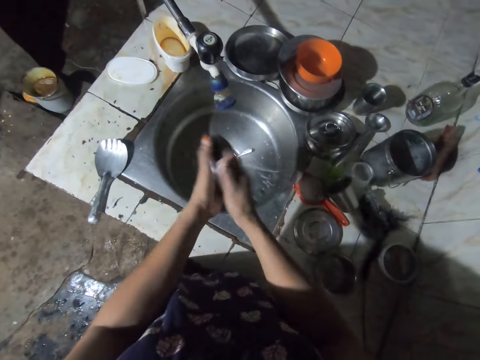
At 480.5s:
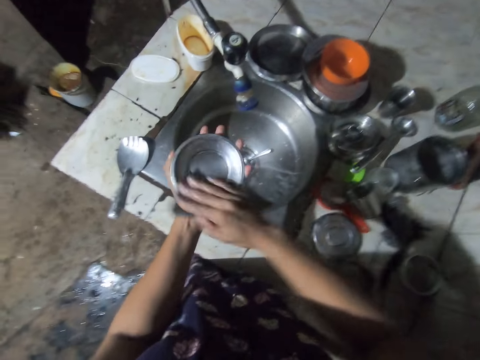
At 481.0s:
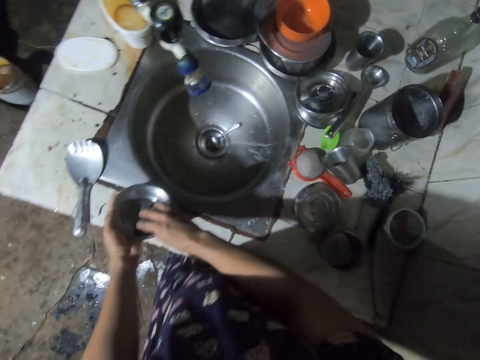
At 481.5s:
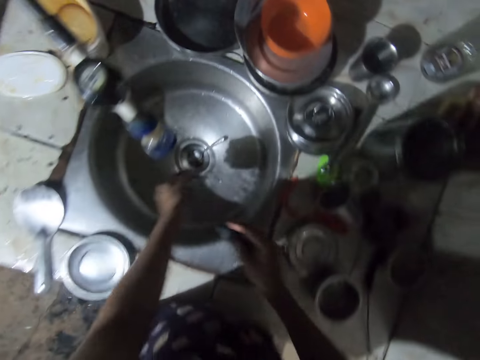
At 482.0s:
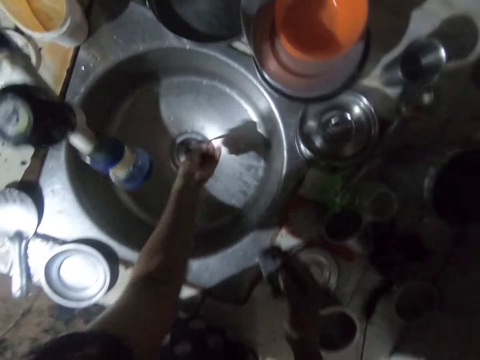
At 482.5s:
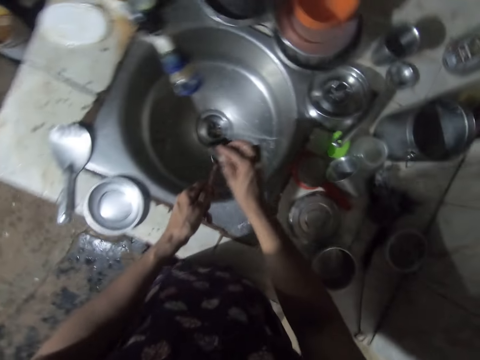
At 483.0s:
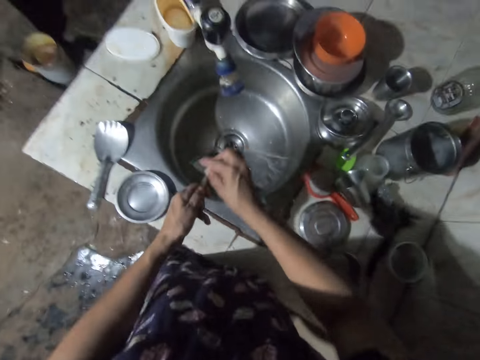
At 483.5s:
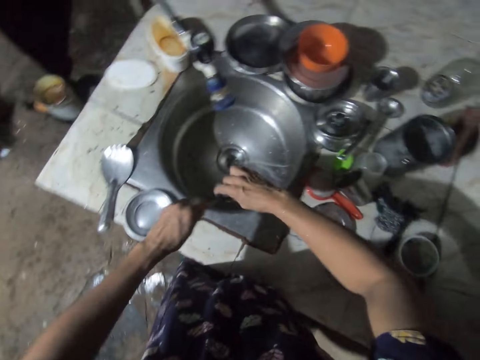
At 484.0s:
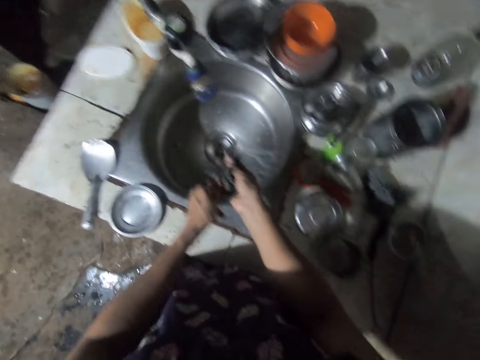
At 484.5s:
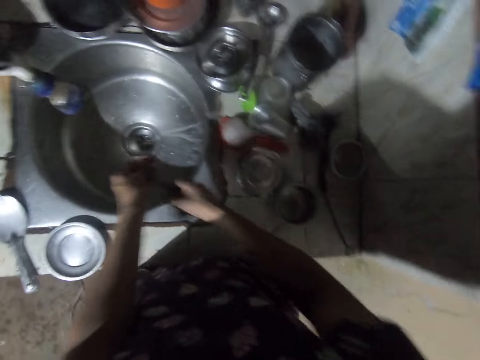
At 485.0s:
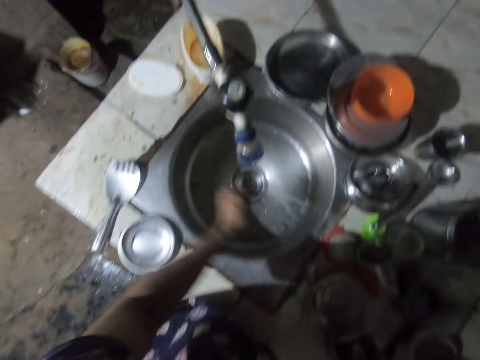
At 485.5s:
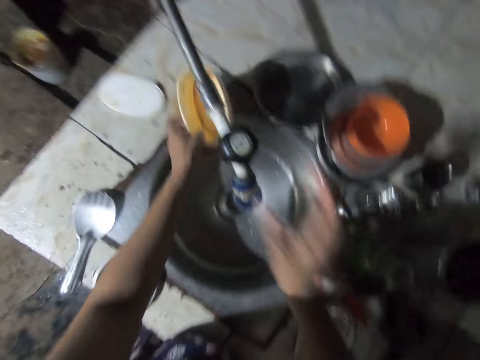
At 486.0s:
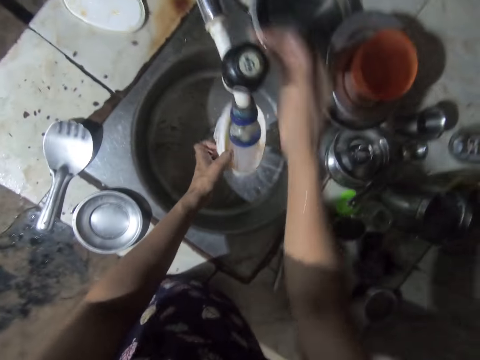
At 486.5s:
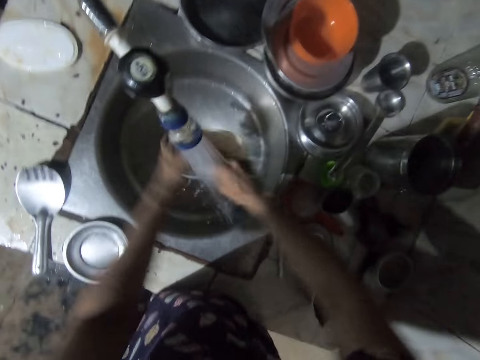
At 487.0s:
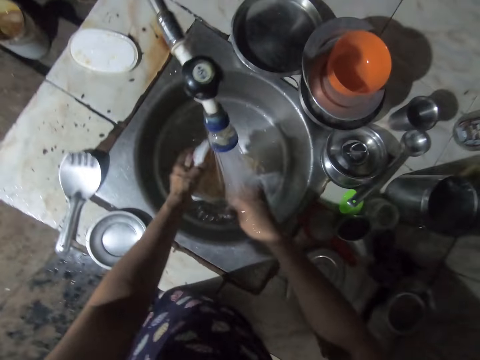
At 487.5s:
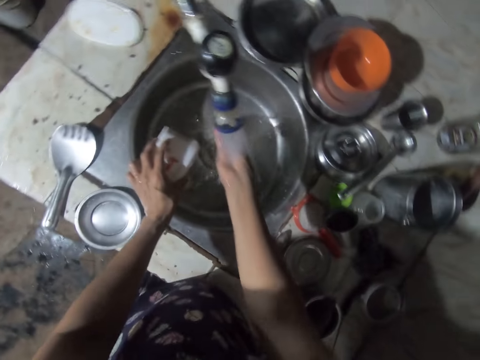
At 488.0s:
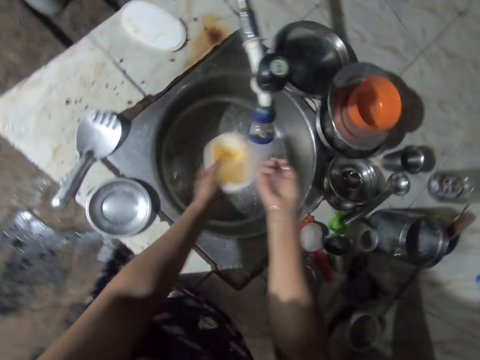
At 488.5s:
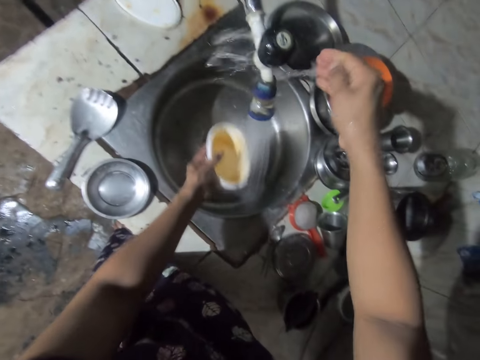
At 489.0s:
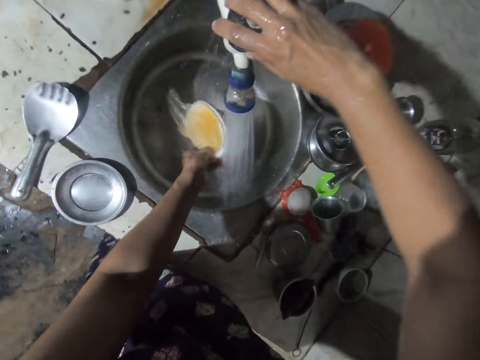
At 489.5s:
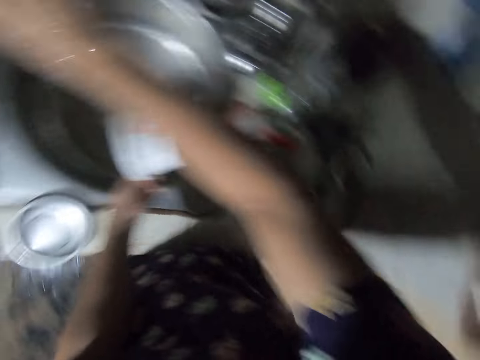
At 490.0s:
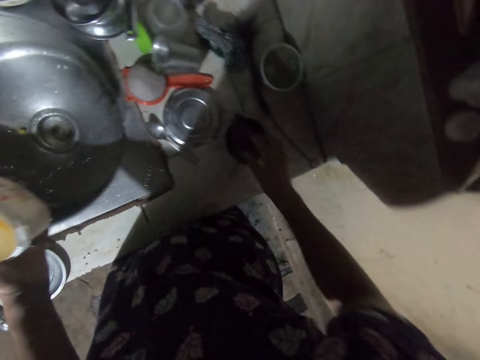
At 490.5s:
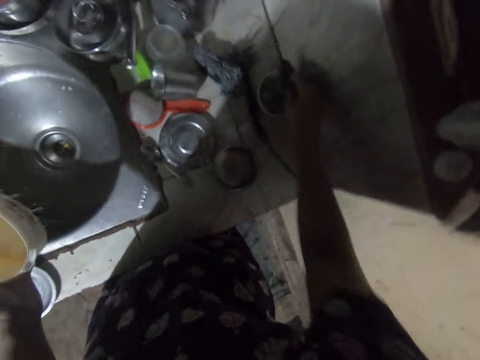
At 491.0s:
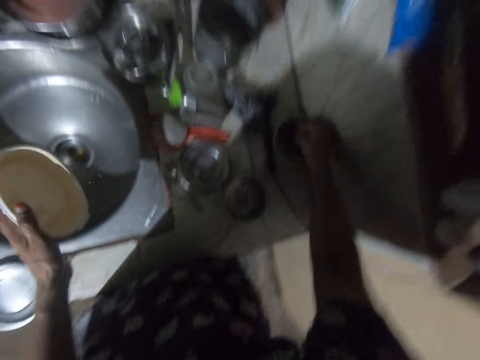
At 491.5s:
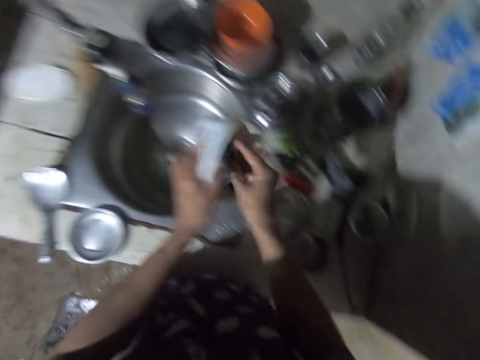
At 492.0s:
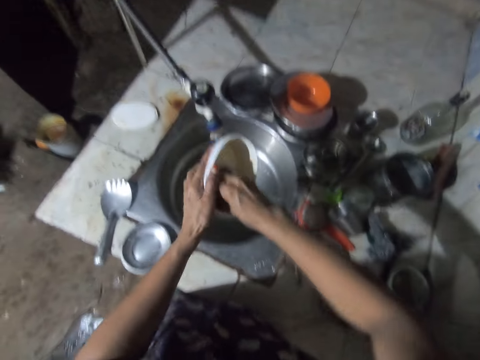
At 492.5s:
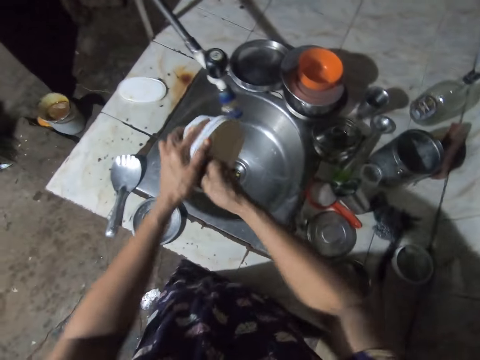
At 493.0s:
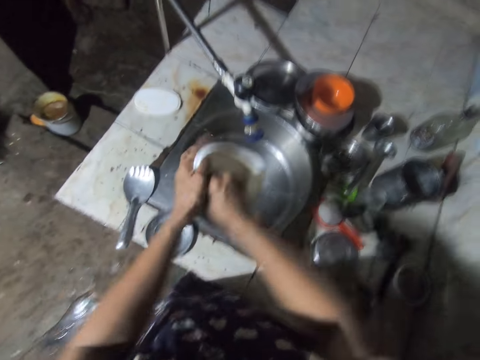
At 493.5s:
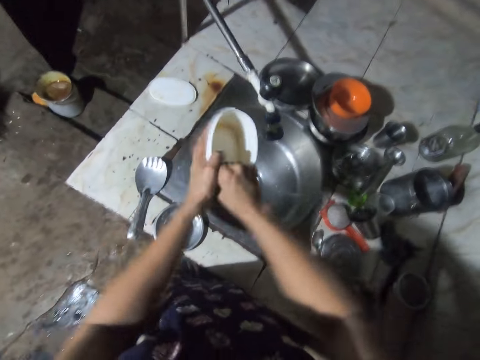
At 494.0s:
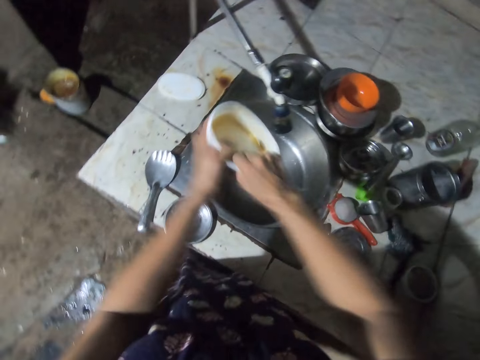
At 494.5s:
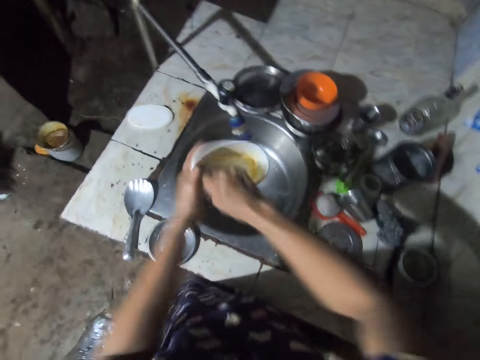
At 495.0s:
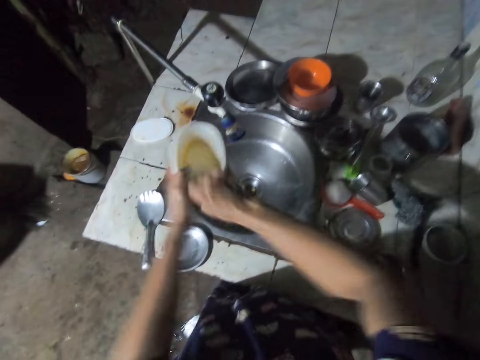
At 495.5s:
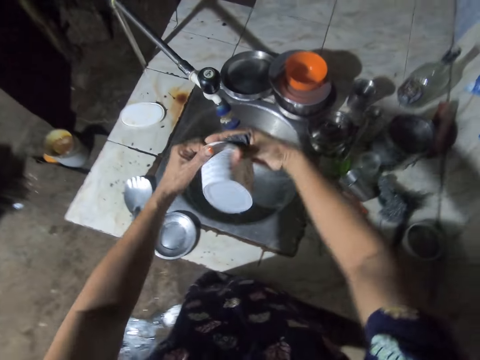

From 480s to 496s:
The camera wearer puts the bowl on the counter top. They pick up a spoon, wash the spoon, and put the spoon on the counter. They pick up a container, open the tap, and wash the container. They pour the water on the tap and close the tap. They pick up the sponge, put the sponge in the soap, and wash the container.

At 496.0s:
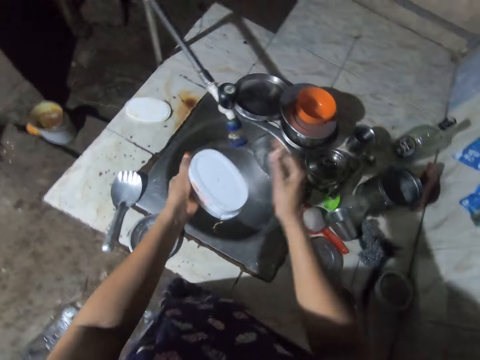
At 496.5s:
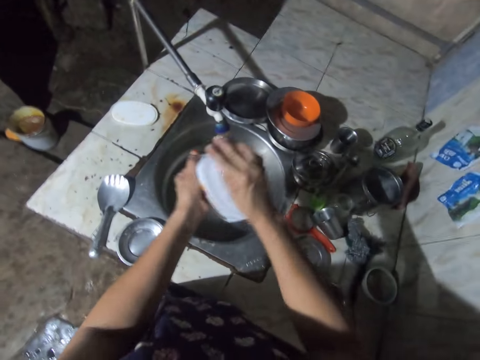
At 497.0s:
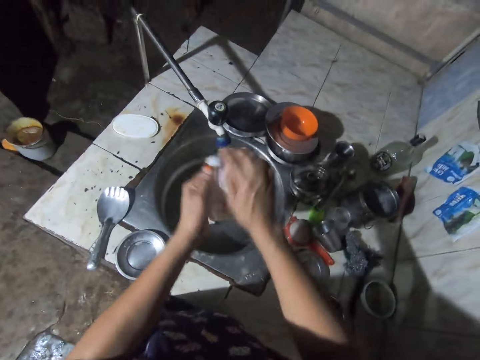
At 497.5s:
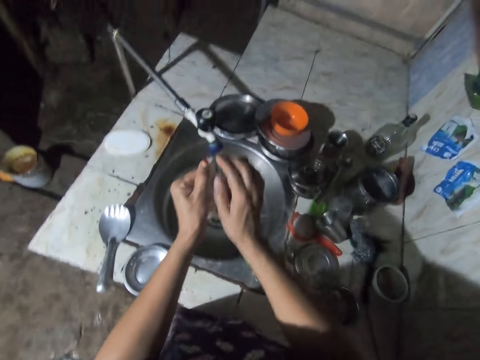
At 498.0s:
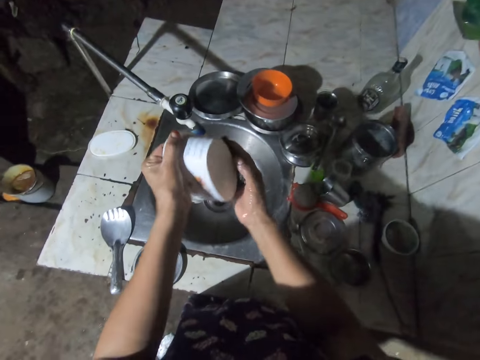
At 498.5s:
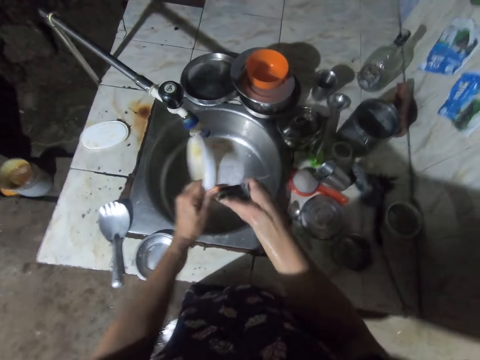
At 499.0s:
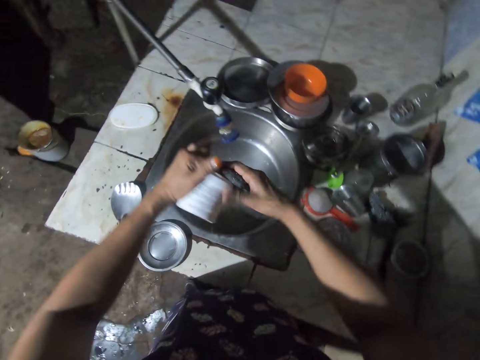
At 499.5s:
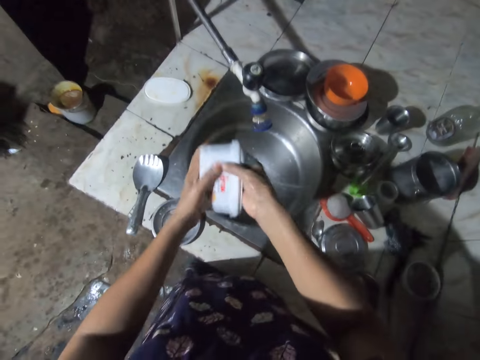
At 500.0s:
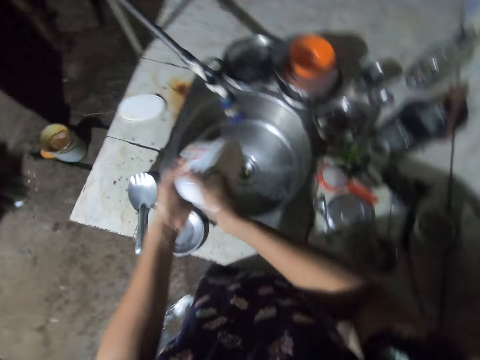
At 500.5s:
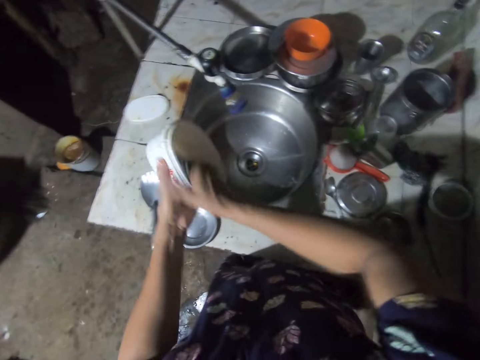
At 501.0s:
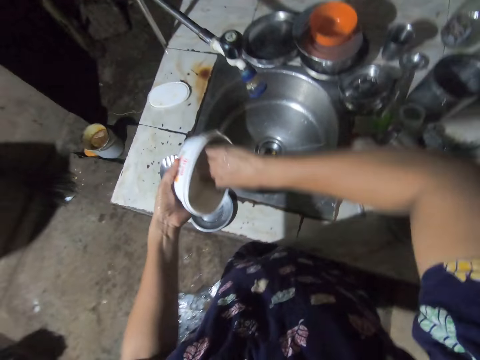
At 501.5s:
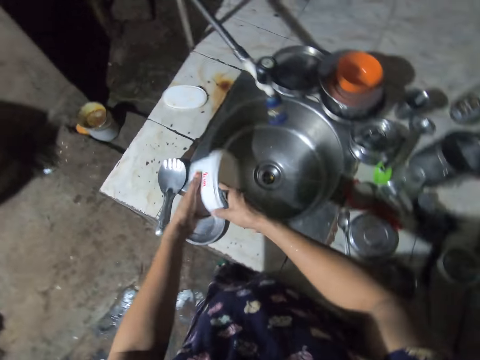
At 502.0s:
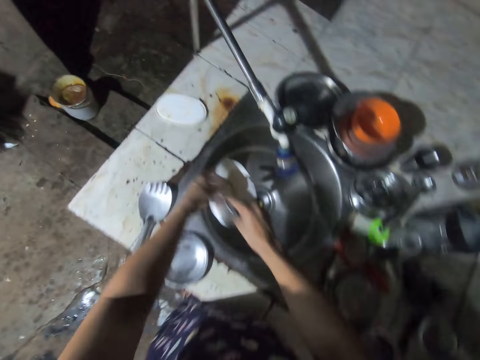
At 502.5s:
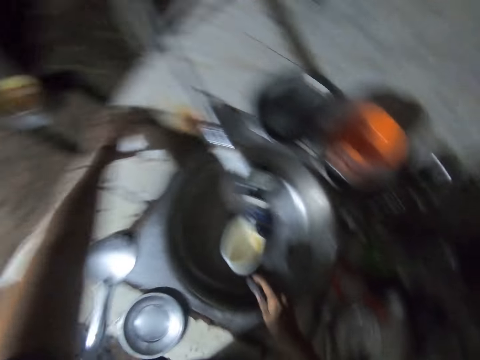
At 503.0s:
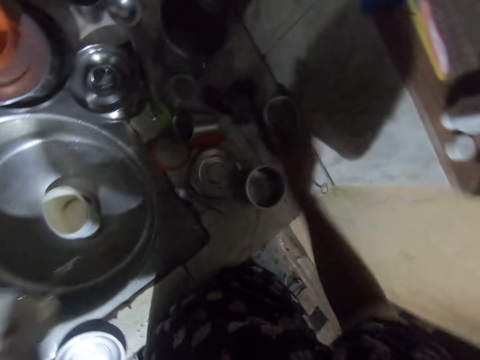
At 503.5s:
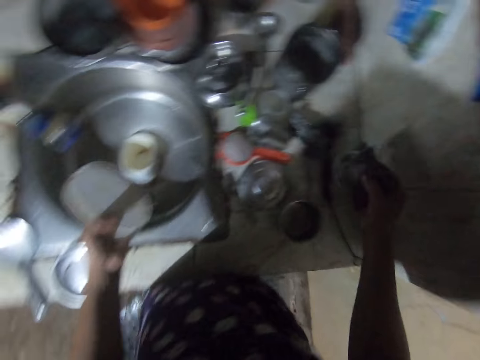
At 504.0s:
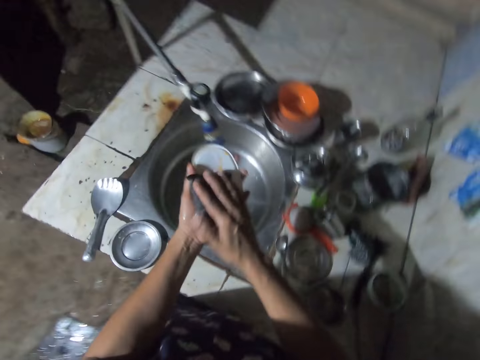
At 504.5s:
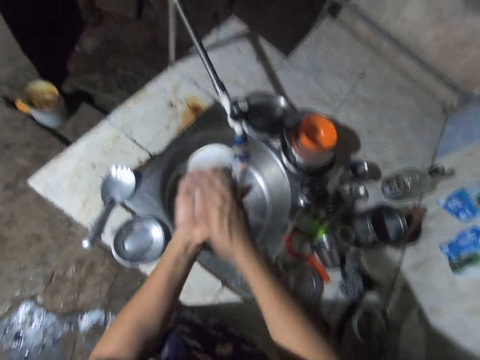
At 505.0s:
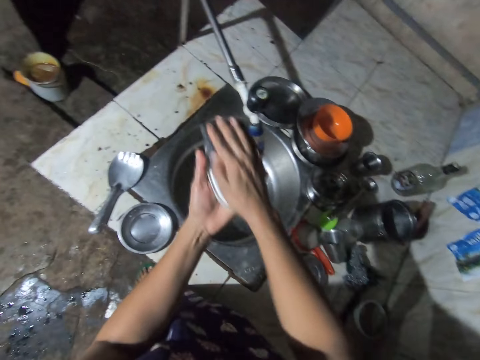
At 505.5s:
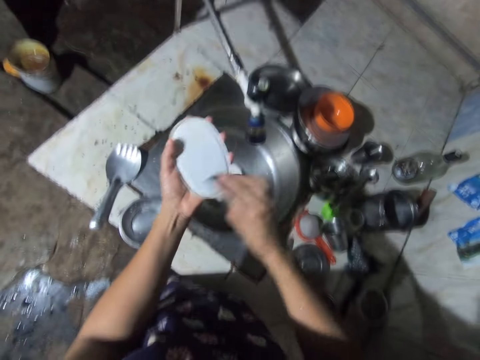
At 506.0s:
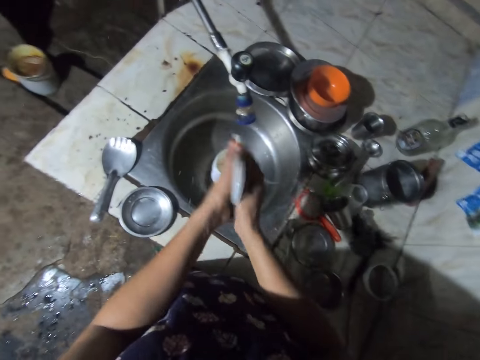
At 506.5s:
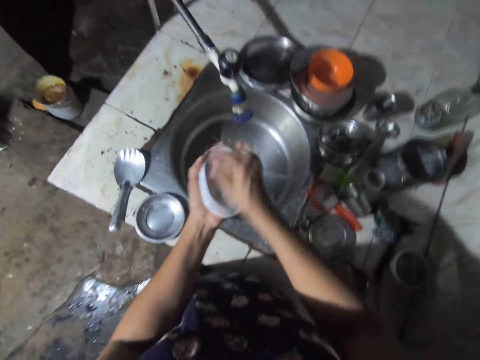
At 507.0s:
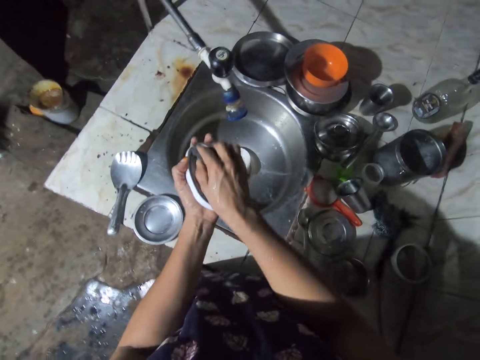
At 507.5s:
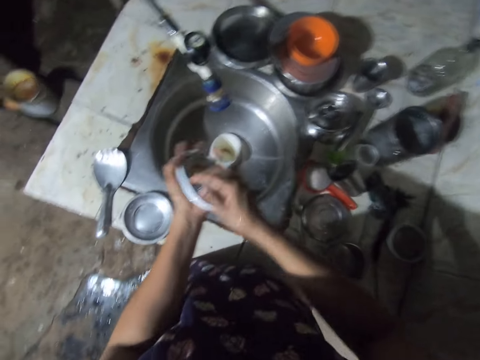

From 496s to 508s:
The camera wearer drops the dish in the sink. They pick up a container lid, put the sponge in the soap, and wash the container lid.
